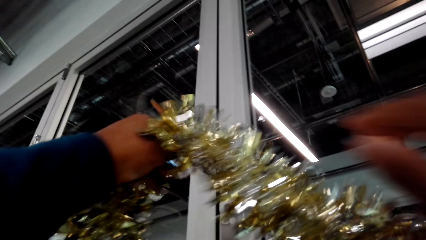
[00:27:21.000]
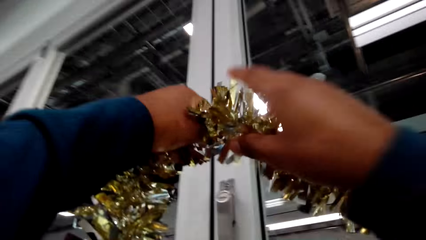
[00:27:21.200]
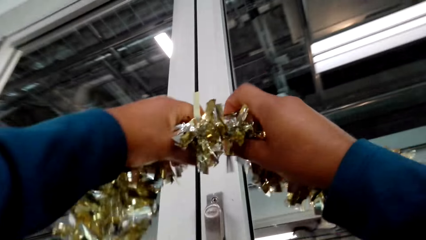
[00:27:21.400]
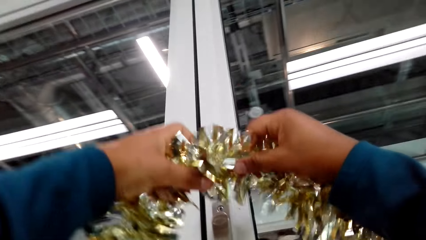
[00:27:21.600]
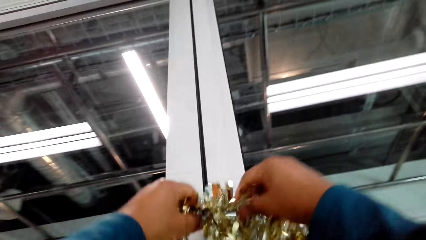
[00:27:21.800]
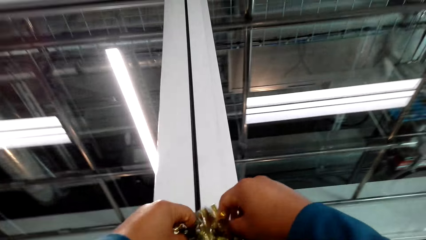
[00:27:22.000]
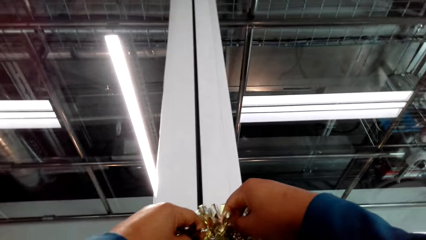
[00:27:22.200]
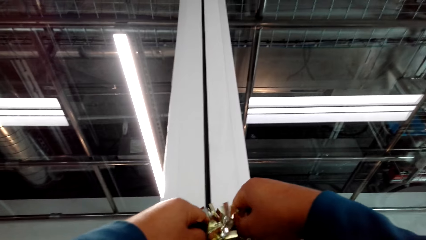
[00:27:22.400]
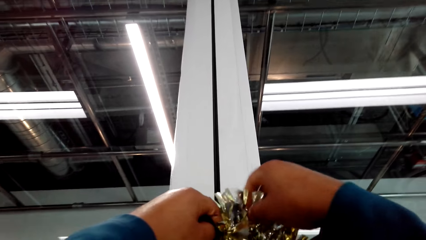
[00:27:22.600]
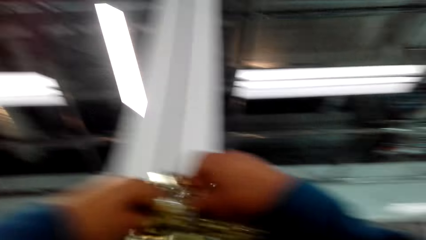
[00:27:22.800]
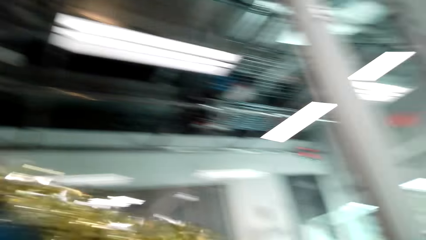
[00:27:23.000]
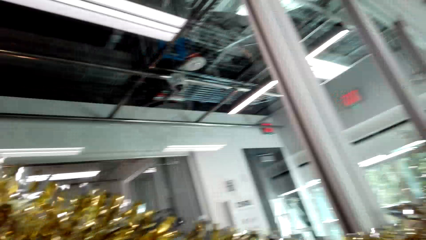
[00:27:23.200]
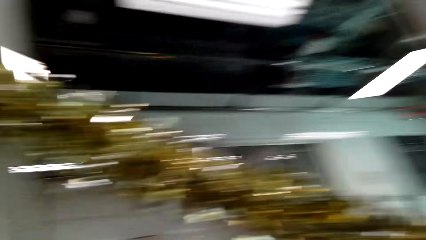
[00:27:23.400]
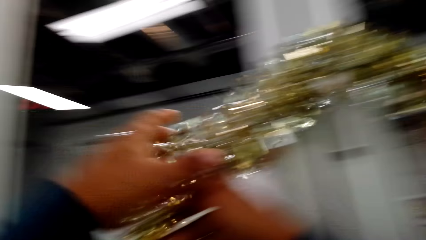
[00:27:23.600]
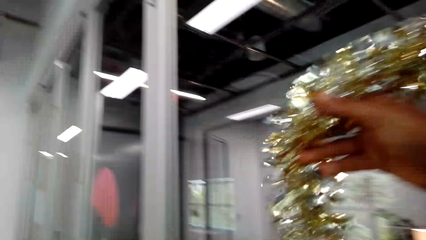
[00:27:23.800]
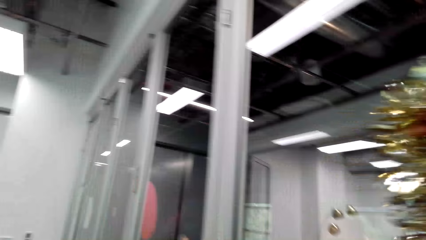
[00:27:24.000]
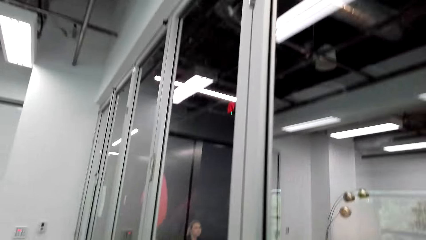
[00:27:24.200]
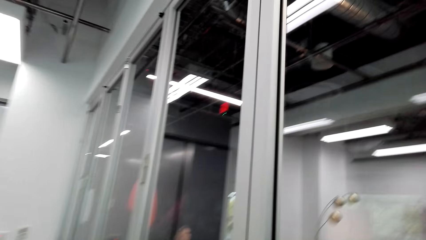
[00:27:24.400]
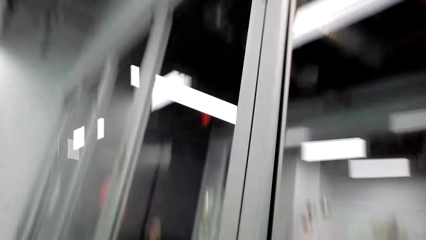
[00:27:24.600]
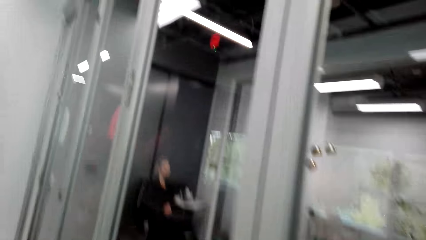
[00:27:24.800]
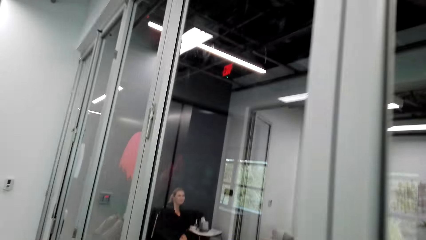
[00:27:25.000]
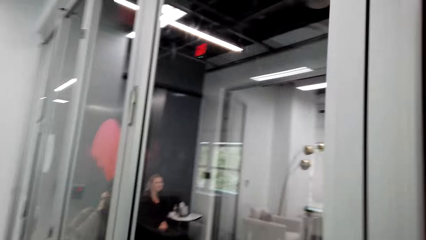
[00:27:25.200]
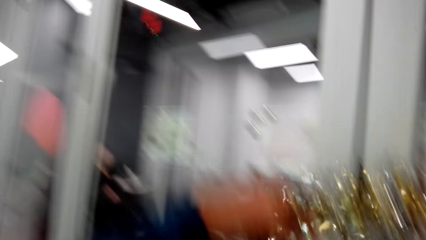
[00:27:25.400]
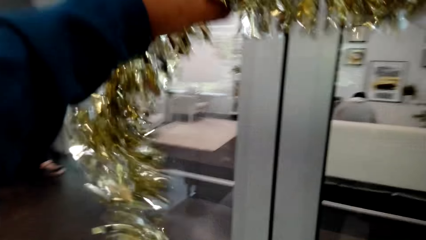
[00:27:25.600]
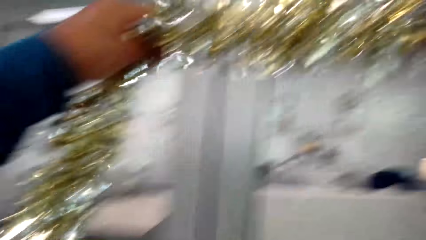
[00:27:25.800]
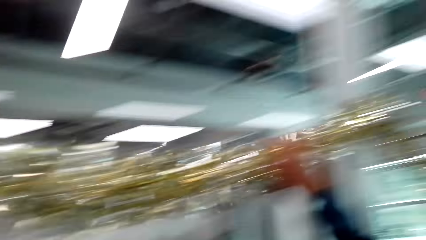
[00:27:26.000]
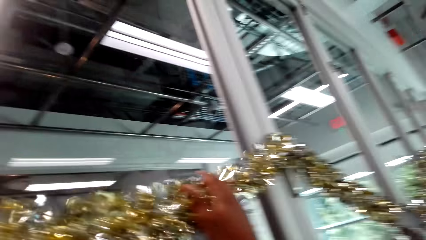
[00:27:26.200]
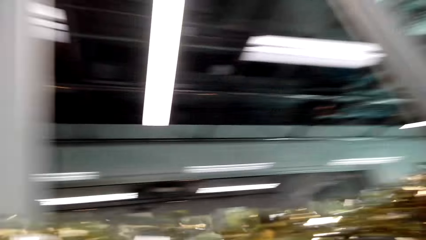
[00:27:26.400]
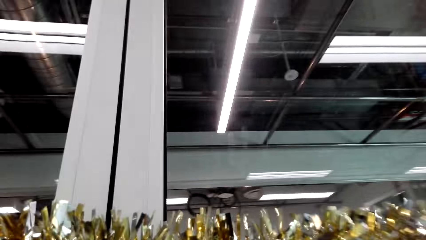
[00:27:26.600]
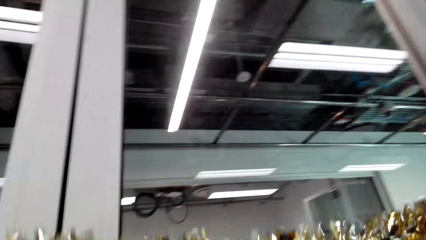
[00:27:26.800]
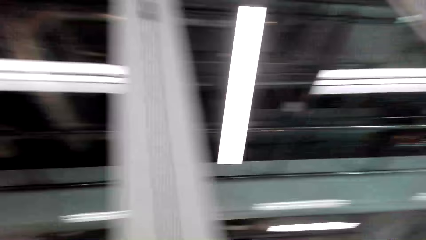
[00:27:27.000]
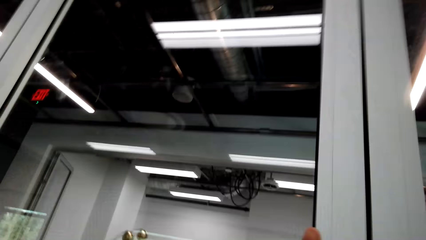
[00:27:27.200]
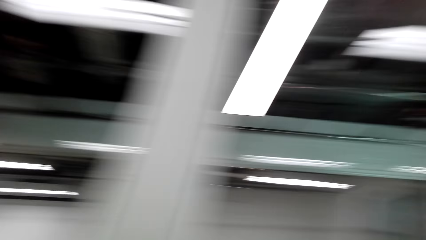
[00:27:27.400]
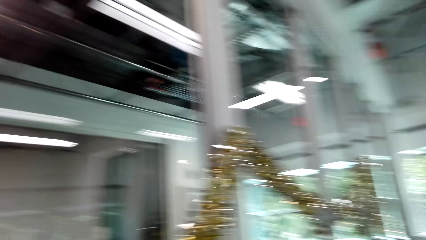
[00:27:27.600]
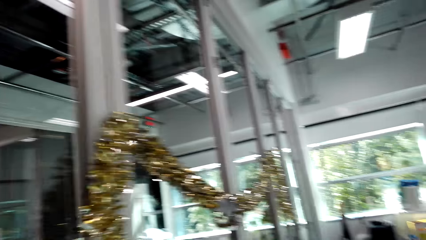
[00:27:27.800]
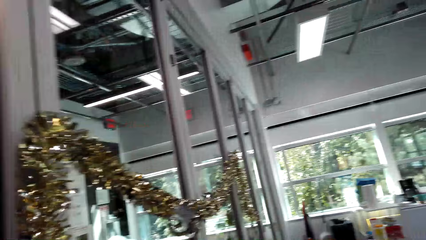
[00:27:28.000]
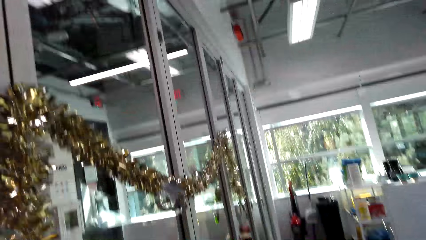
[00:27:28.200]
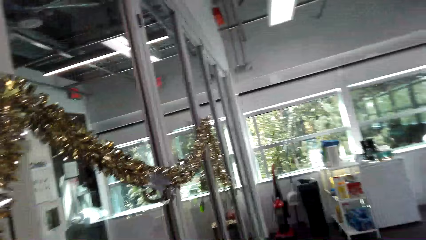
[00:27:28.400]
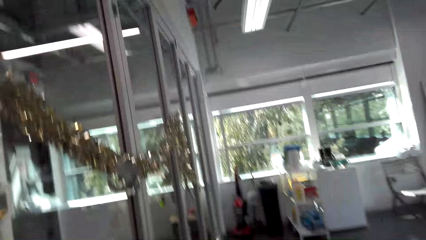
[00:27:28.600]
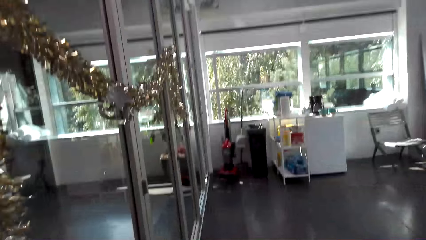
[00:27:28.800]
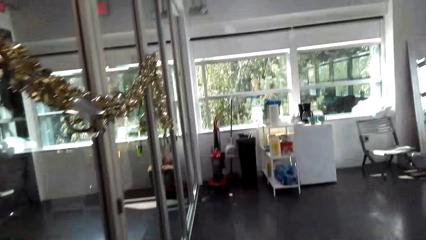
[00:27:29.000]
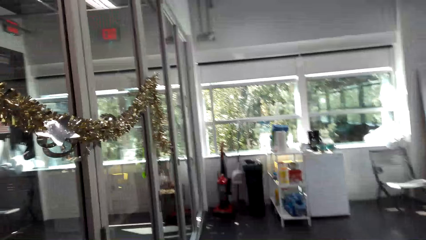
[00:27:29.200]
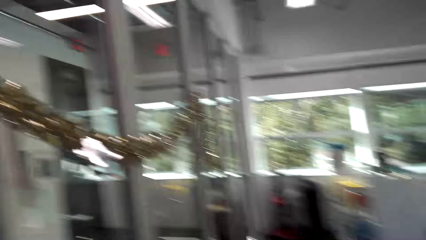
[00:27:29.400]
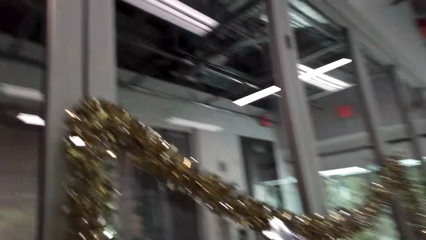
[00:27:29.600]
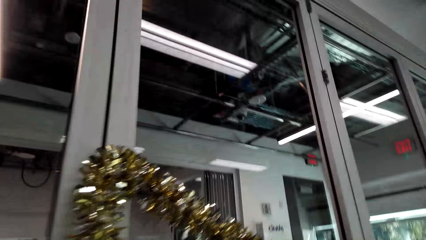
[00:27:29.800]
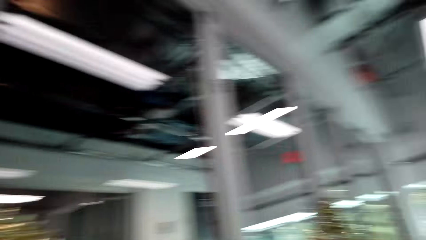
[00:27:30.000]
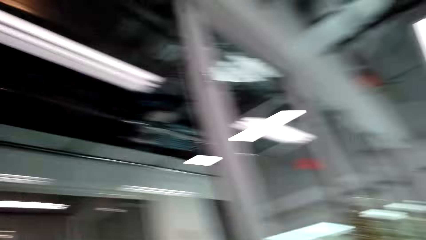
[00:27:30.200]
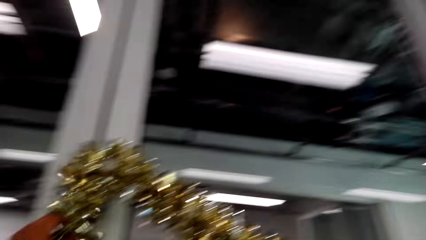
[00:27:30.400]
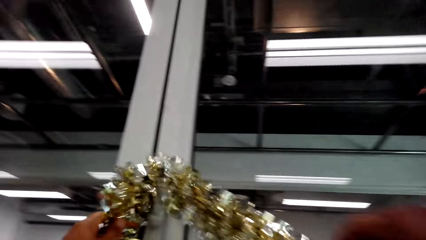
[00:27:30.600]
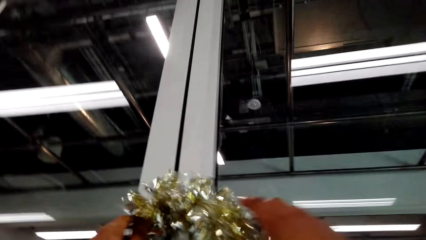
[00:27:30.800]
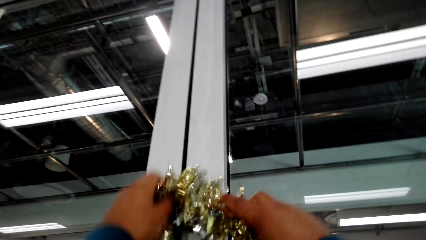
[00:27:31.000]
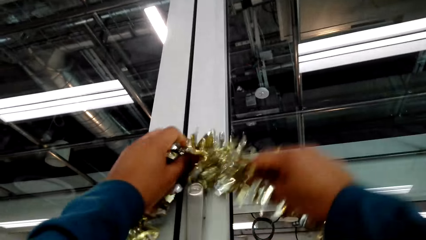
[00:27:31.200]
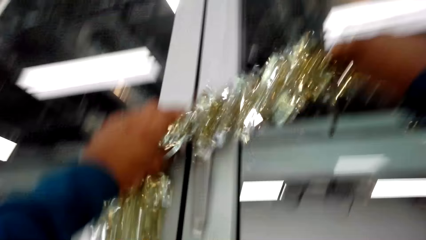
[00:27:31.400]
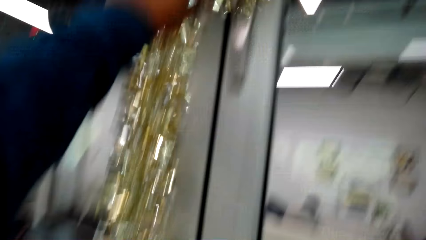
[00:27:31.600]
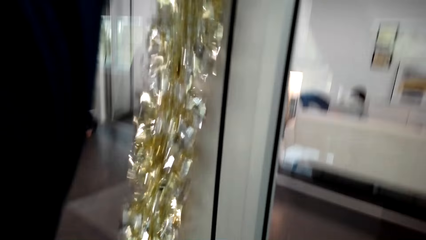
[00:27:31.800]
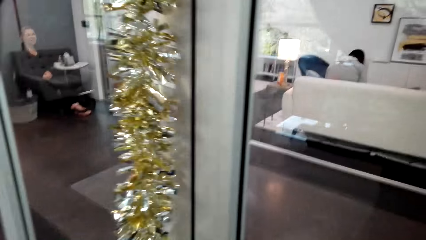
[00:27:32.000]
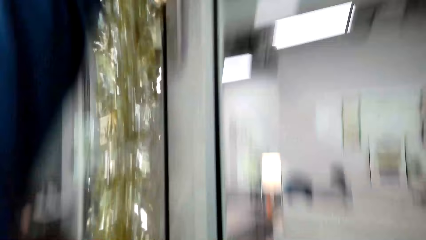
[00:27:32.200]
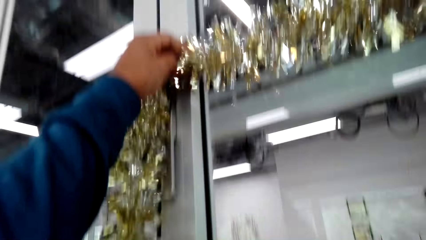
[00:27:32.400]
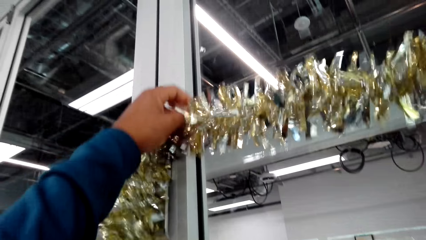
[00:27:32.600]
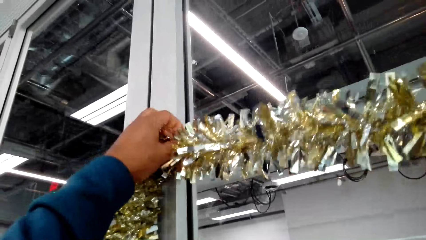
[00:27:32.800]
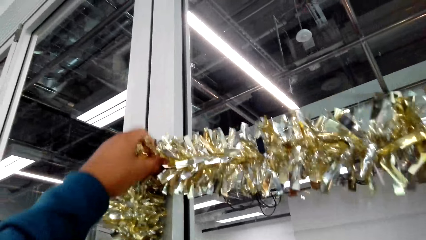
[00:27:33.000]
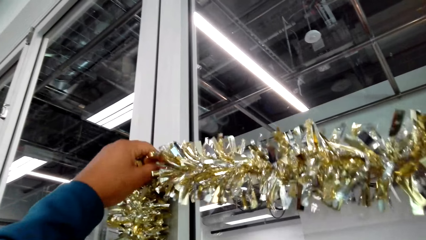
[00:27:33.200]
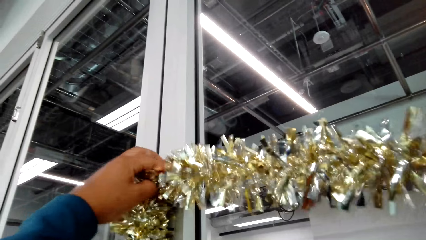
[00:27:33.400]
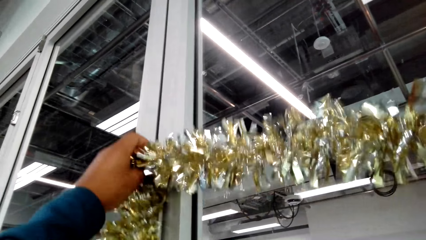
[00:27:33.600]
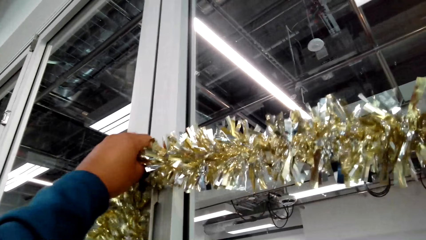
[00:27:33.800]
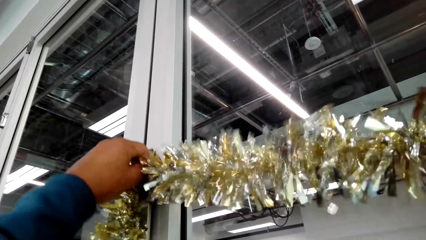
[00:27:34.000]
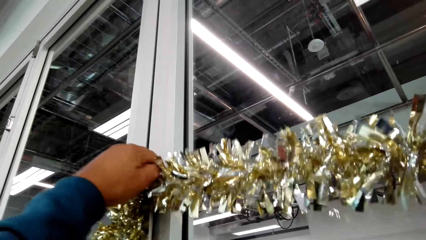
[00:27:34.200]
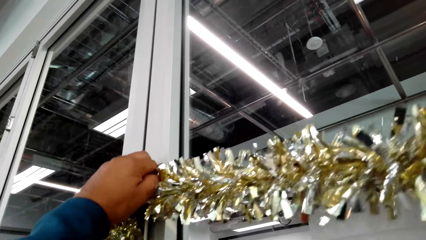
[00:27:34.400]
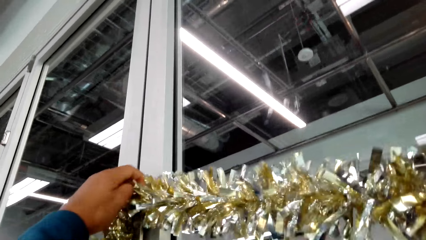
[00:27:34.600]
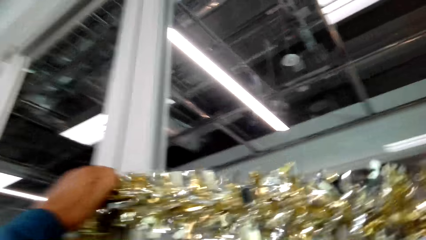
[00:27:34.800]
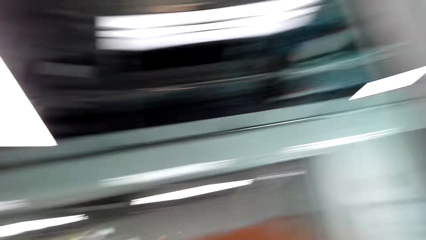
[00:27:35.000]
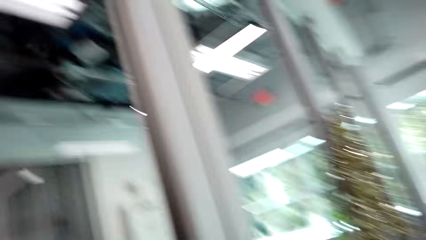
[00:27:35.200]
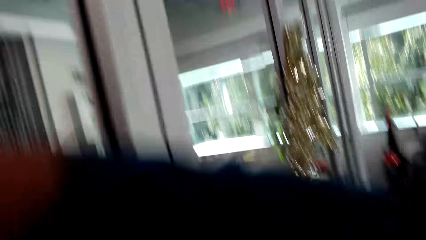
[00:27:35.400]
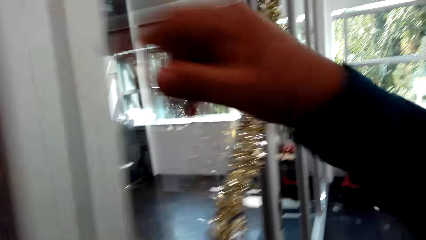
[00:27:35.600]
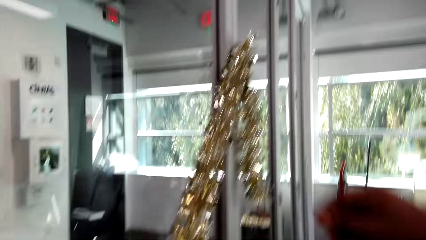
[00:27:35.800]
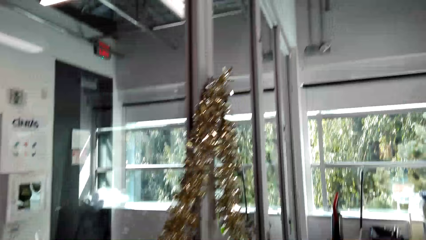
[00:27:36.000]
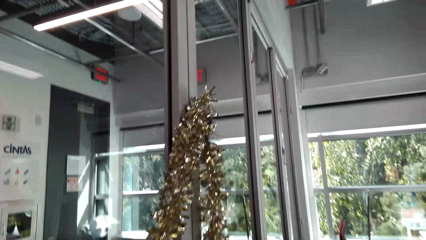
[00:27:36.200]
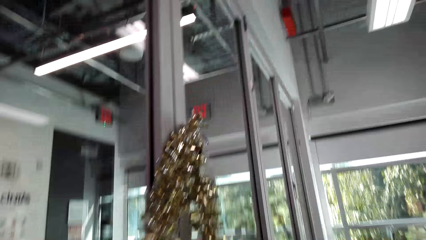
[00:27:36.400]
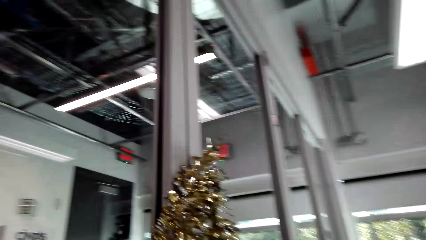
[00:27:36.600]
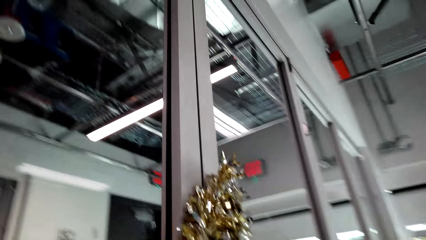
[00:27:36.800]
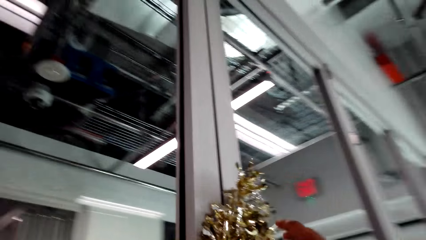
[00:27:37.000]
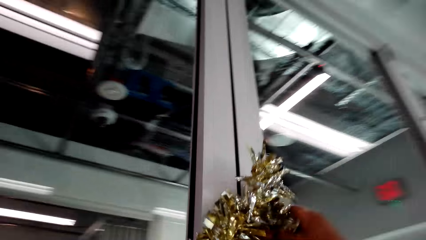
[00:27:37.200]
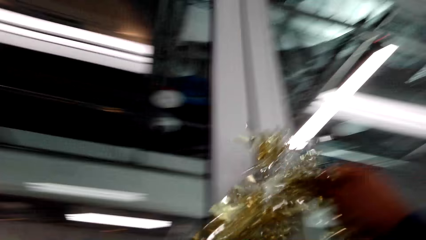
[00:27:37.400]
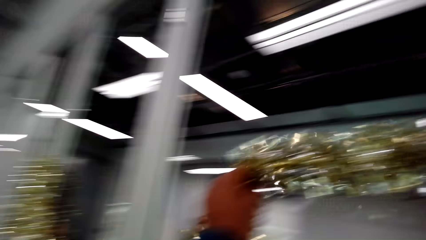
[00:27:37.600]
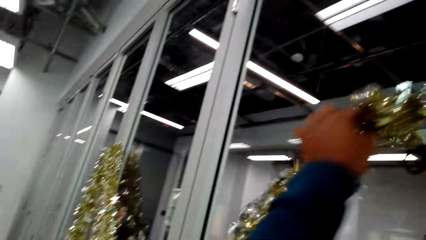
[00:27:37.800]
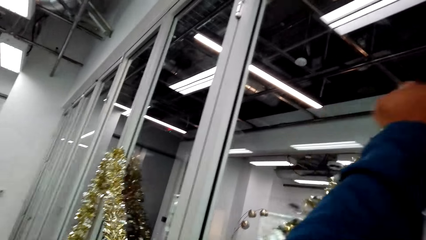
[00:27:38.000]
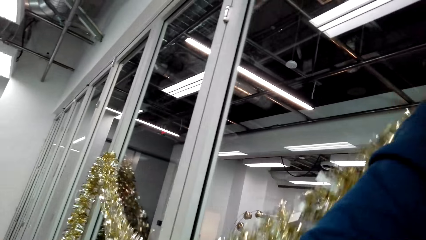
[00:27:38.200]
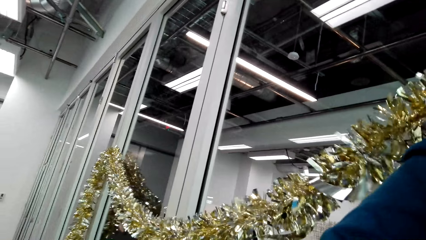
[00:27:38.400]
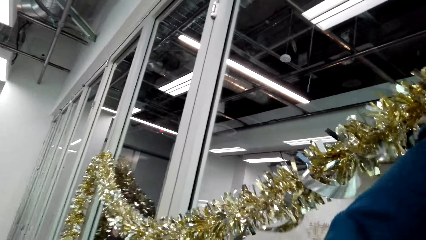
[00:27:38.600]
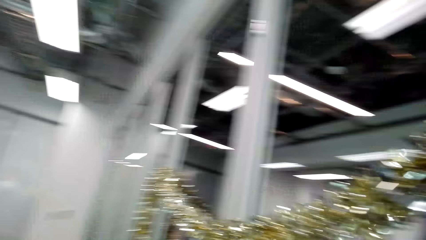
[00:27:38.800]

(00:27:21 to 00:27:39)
The camera wearer moves their hands.
